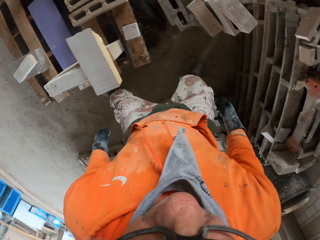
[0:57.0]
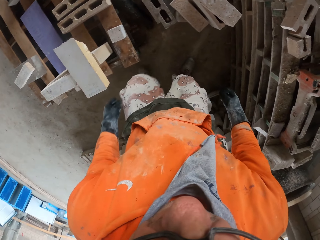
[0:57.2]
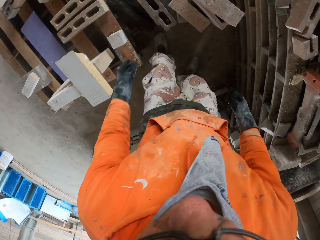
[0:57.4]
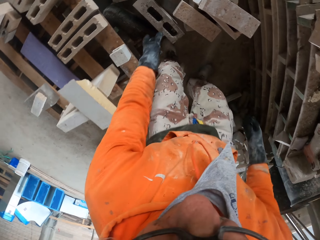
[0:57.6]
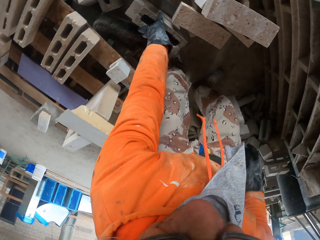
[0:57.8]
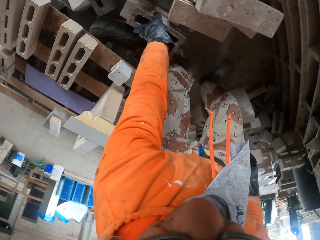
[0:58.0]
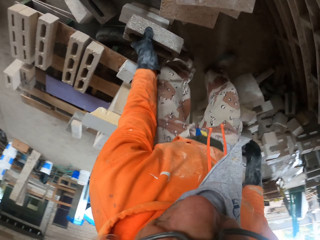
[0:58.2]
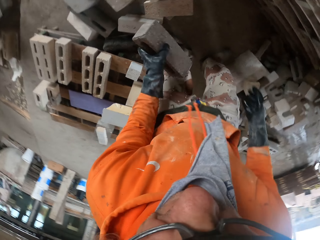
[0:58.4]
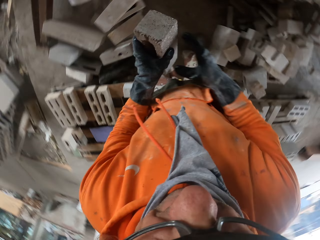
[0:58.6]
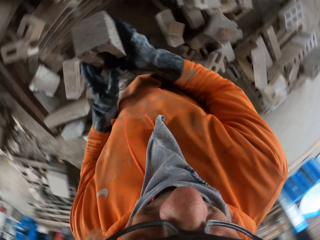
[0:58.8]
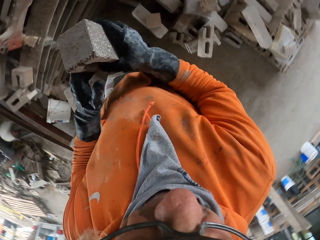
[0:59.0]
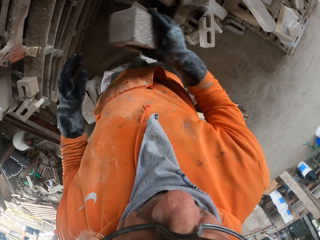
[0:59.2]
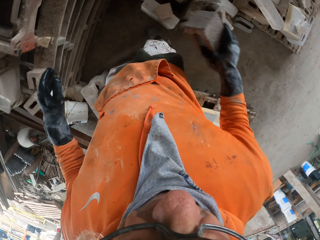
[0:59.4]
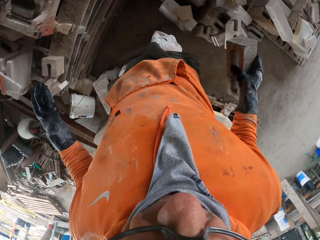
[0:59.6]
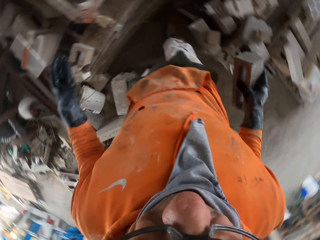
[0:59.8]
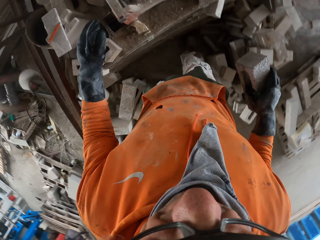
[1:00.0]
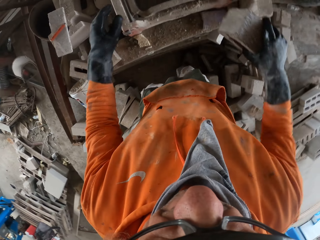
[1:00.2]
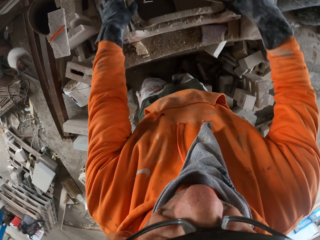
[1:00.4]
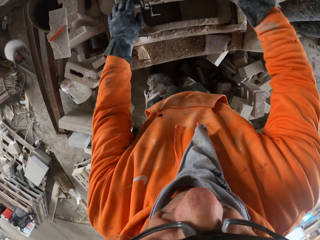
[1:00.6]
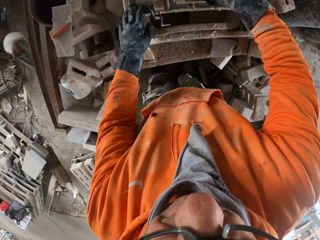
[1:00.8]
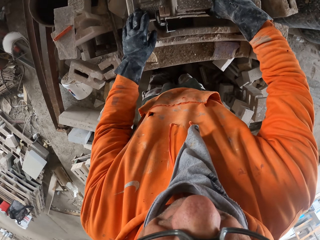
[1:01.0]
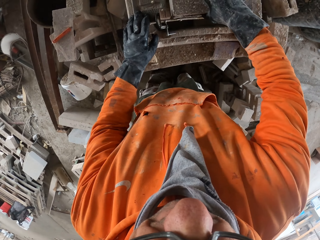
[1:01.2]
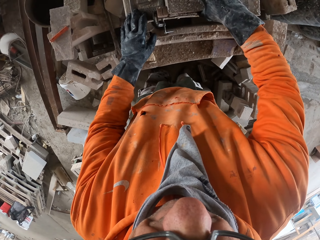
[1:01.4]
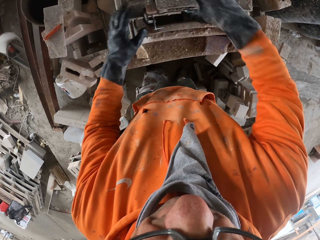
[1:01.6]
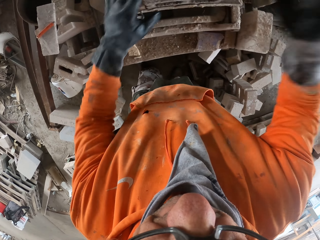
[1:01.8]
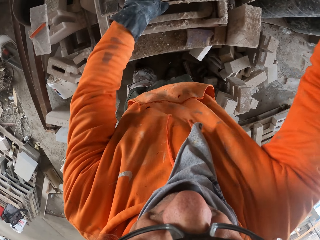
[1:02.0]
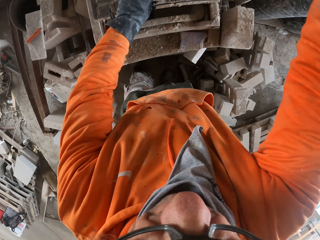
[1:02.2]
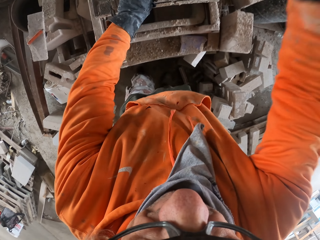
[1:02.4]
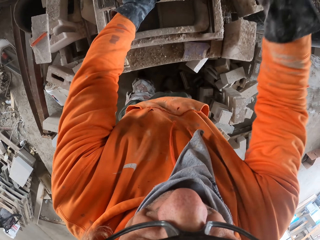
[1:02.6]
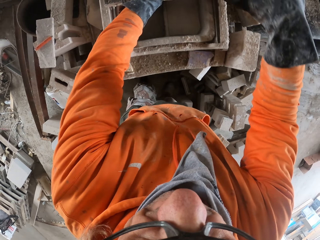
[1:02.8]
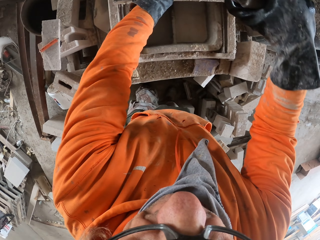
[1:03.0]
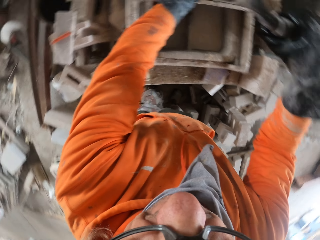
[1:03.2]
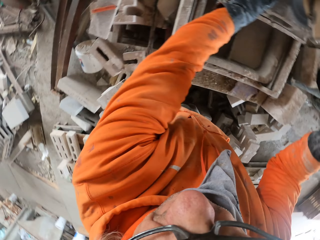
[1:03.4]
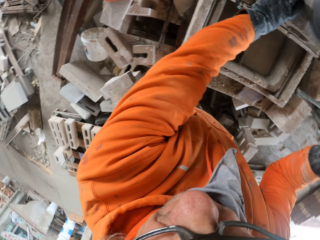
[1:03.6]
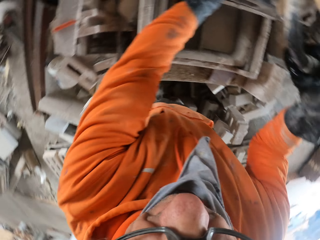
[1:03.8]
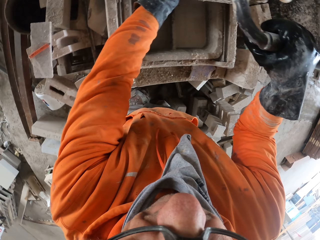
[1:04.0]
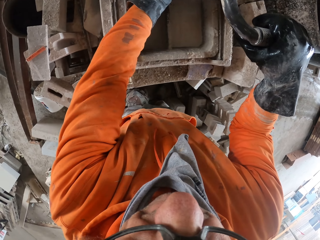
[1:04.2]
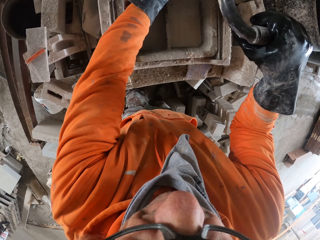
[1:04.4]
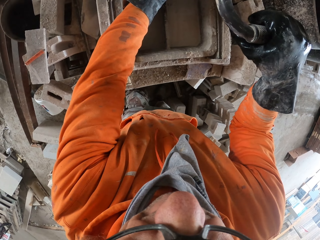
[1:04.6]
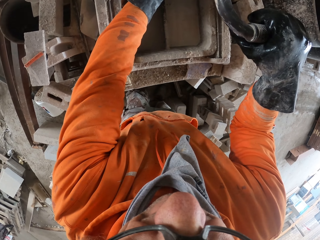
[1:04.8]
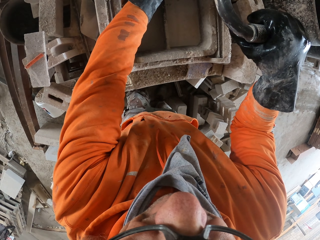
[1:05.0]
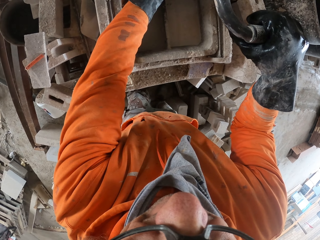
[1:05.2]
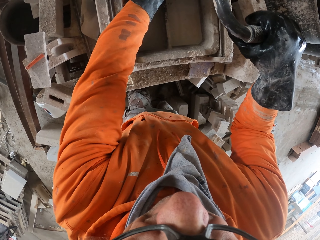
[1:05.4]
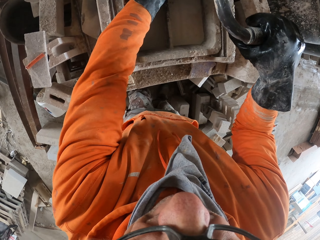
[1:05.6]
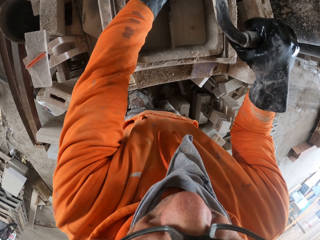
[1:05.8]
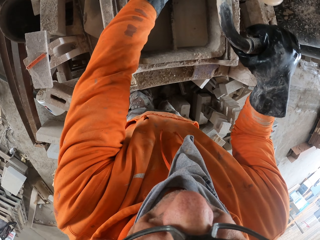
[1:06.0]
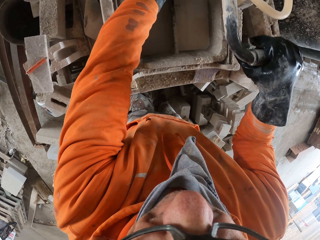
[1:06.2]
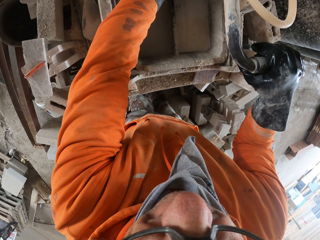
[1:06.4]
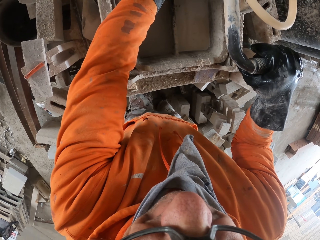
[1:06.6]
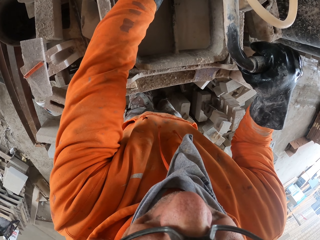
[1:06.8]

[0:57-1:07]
The camera wearer walks around a garage. They pick up a block or brick. They place the brick on a machine. They adjust the block on the machine. They cut the block with the machine.

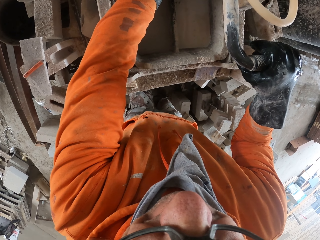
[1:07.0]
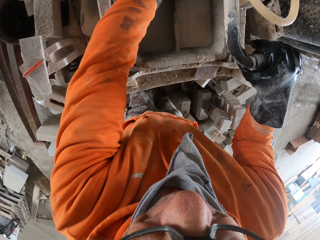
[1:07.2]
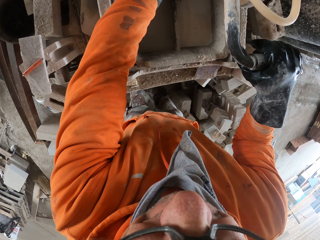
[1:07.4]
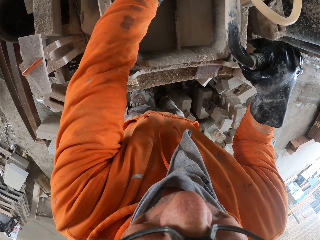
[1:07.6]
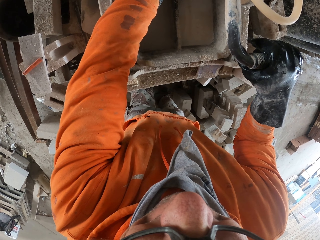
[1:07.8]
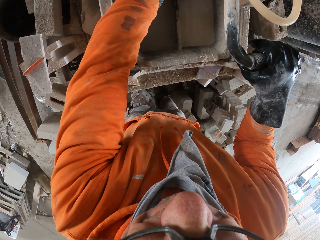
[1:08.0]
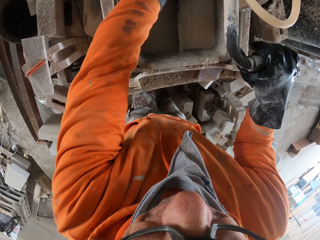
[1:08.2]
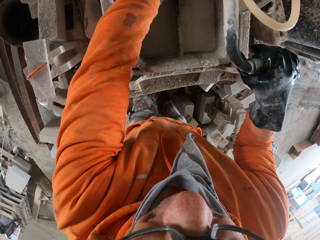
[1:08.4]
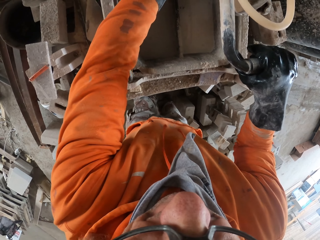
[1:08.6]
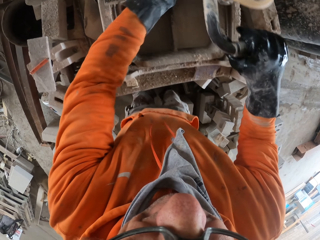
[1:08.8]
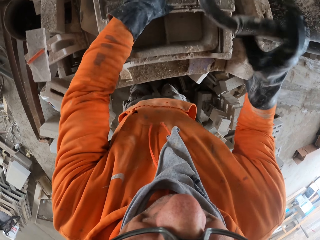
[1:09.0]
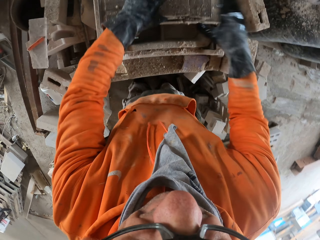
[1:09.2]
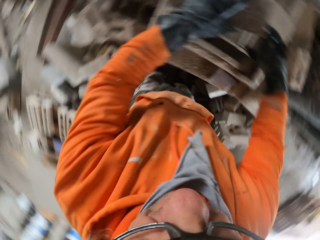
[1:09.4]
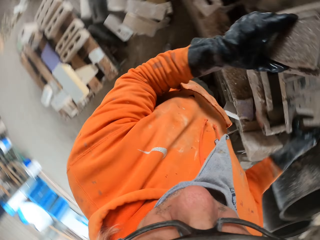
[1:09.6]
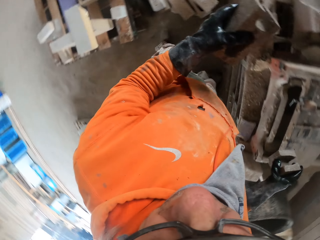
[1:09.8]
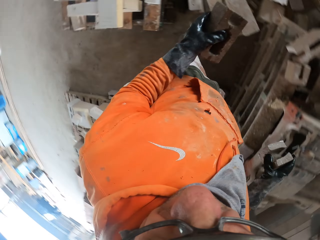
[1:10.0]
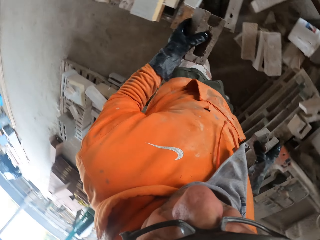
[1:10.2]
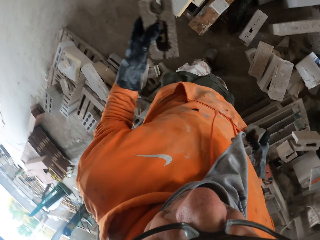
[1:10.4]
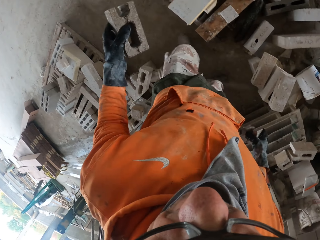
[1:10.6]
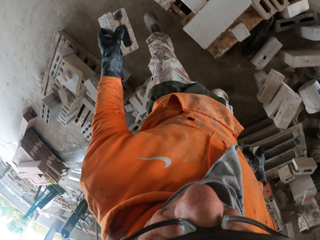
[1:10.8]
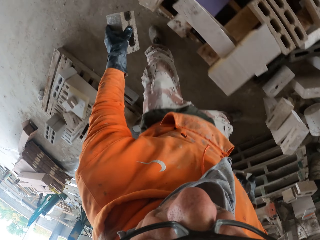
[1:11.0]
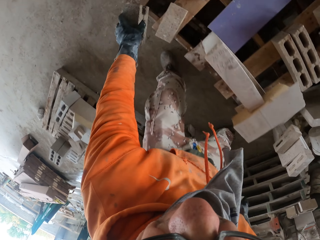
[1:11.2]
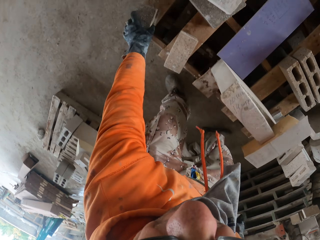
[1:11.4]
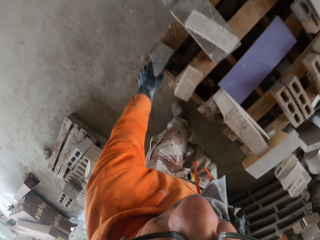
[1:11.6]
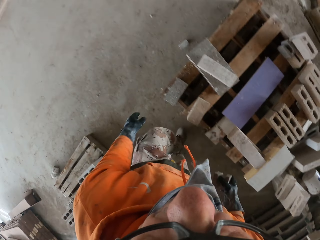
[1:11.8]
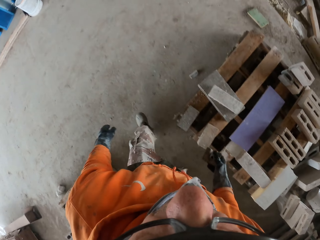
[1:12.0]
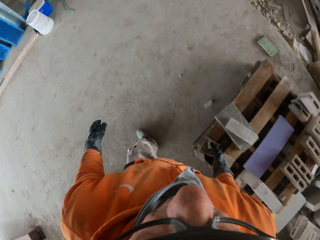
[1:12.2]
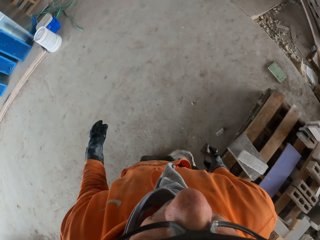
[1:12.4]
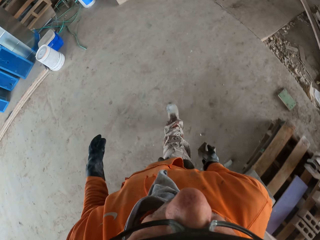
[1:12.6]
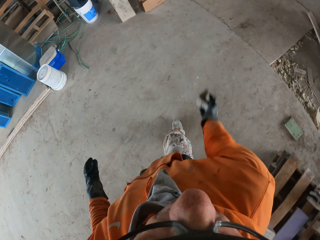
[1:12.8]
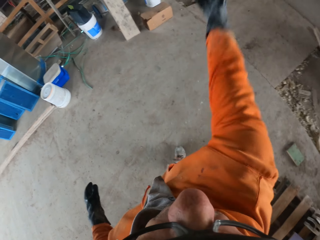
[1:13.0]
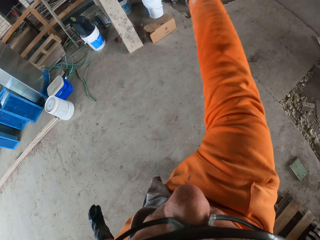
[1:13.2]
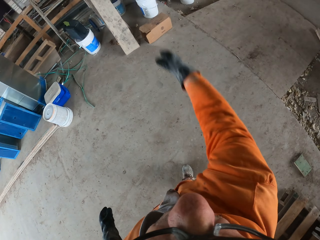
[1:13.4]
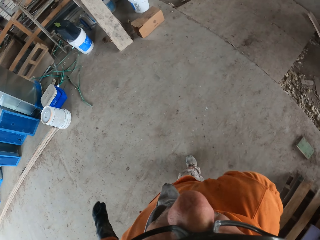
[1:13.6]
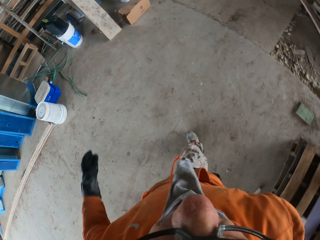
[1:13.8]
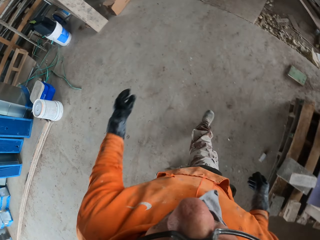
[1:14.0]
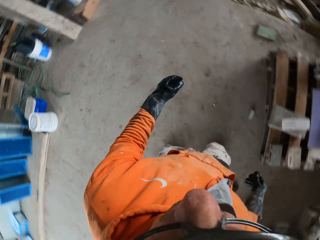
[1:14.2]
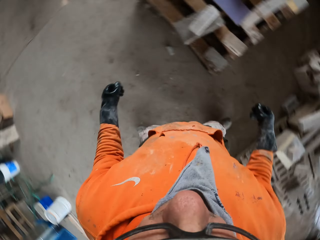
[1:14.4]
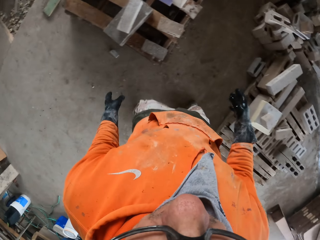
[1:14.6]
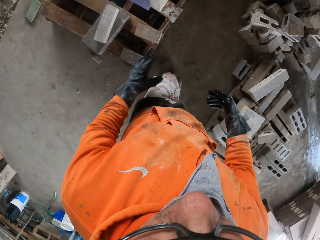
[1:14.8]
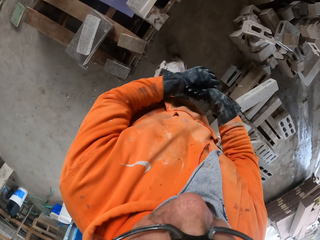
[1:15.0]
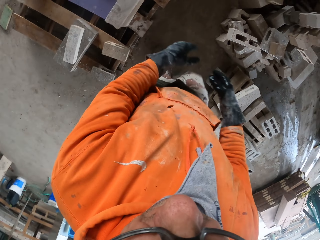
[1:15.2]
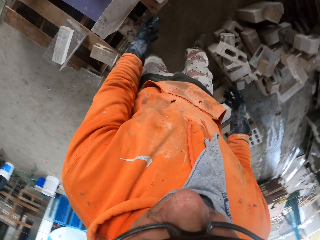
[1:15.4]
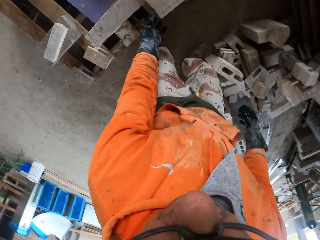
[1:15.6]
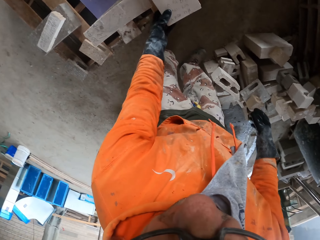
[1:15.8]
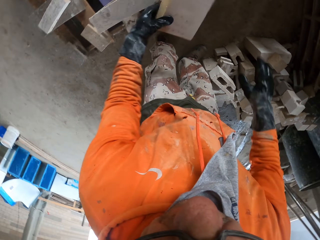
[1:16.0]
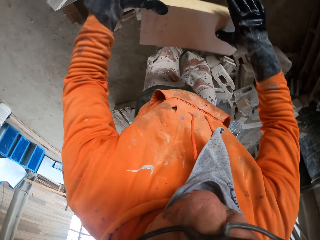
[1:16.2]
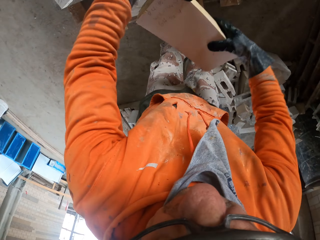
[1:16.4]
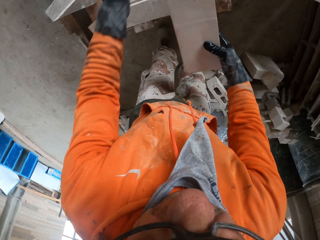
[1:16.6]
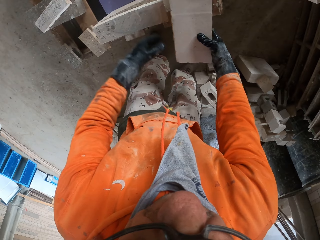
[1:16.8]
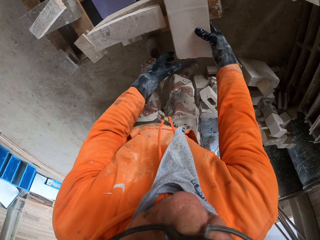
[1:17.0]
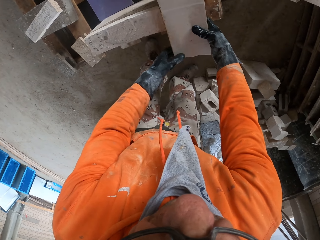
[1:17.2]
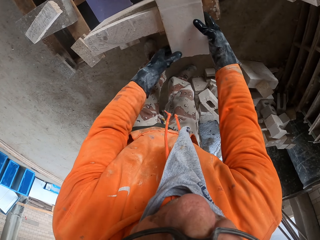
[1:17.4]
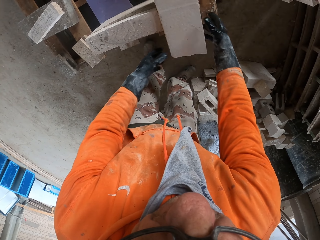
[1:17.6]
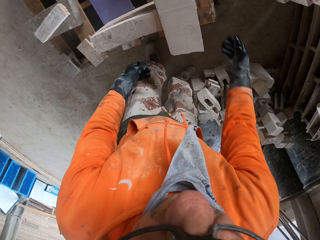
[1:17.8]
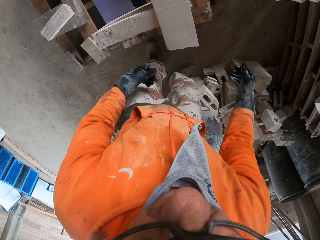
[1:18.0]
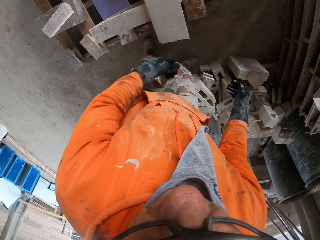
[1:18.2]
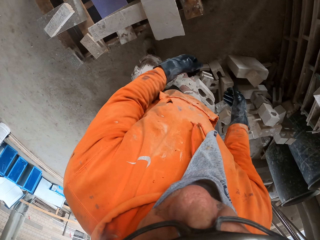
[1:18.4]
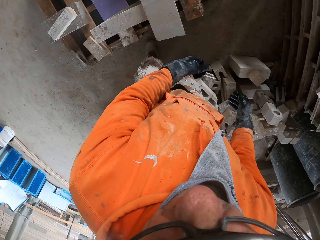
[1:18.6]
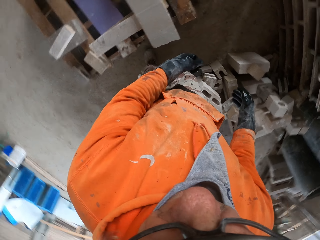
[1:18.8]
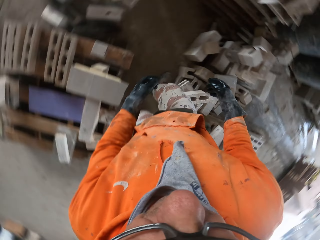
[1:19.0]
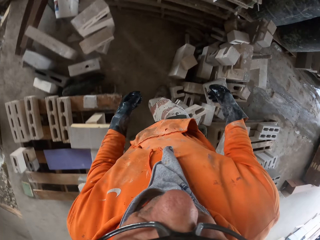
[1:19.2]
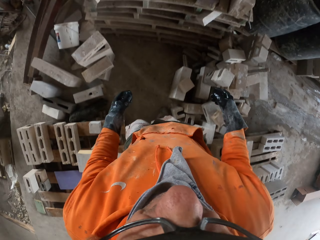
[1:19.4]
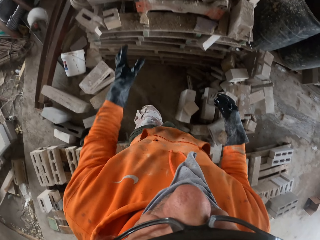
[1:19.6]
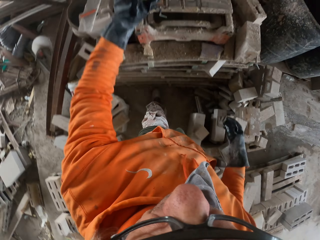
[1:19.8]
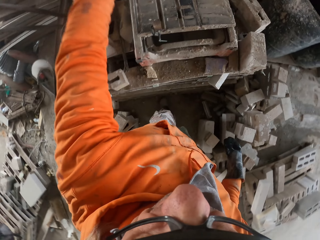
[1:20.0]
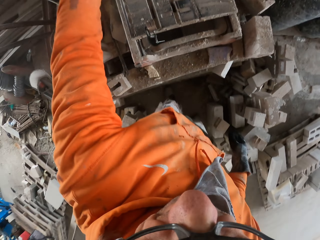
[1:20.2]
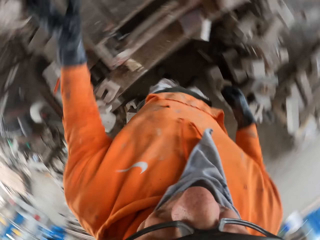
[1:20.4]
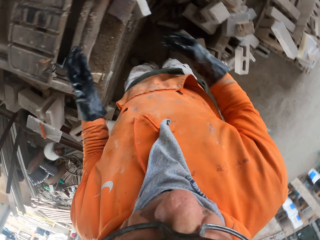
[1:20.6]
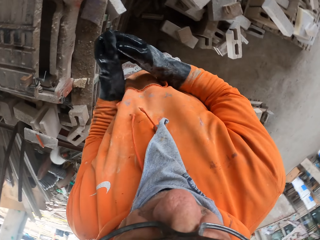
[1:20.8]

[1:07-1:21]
The camera wearer picks up a block or brick. They place the brick on the floor. They walk around a garage. They throw the block on the ground. They walk around the garage. They pick up the block. They hold the timber. They put down the block. They look at the timber. They walk around the garage. They hold the machine.
